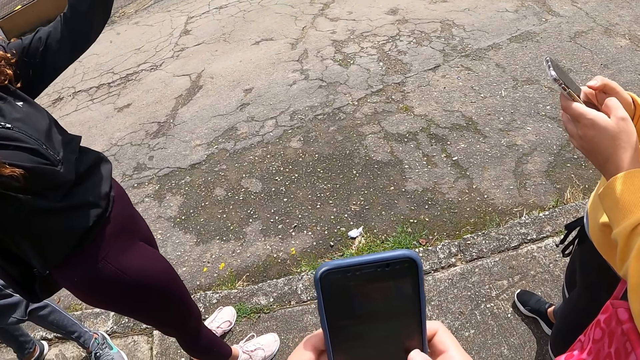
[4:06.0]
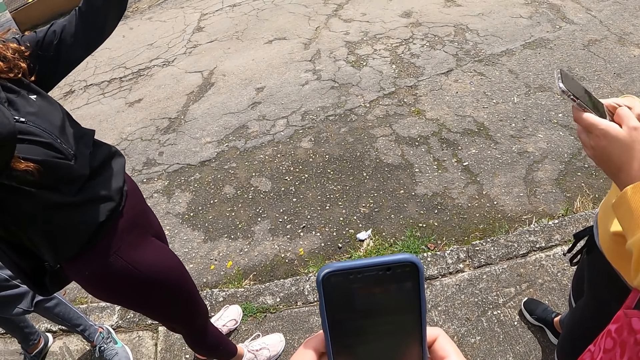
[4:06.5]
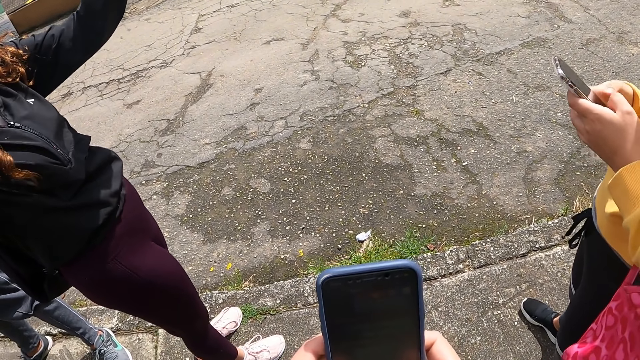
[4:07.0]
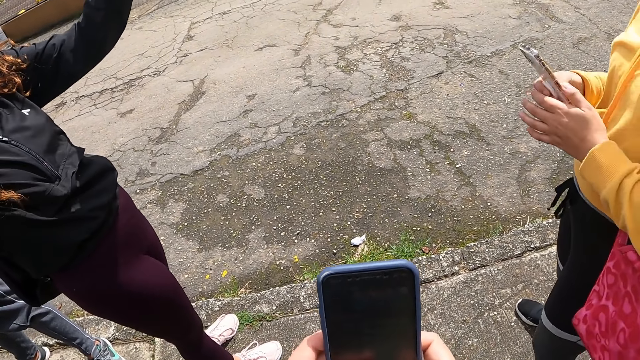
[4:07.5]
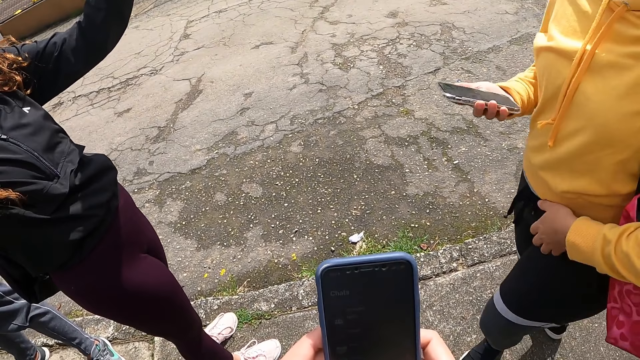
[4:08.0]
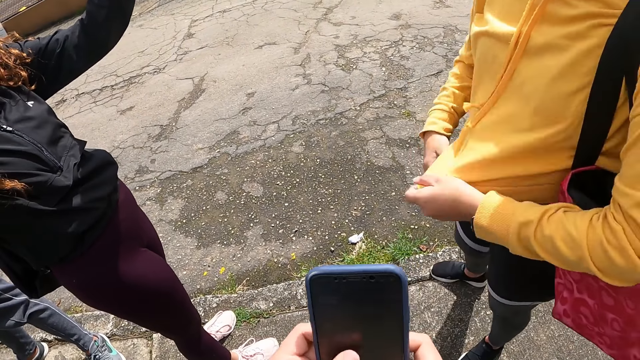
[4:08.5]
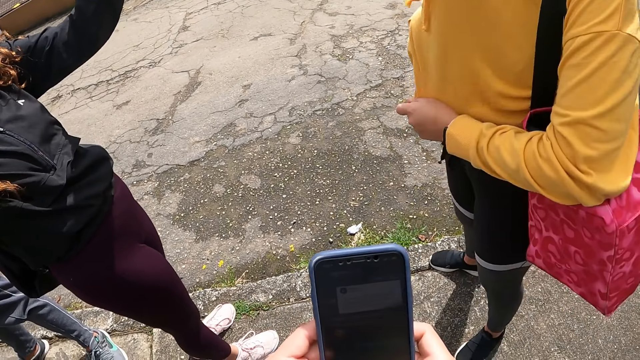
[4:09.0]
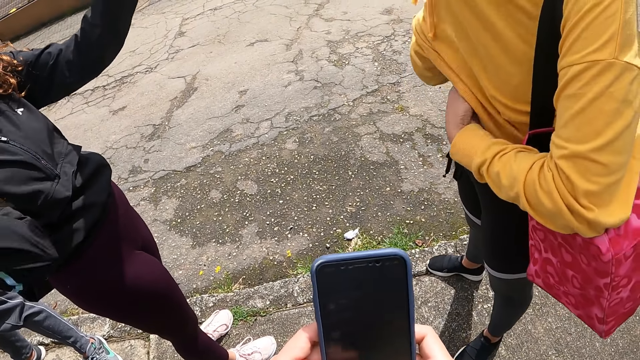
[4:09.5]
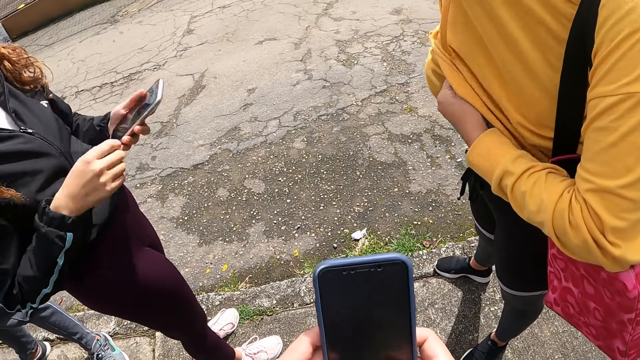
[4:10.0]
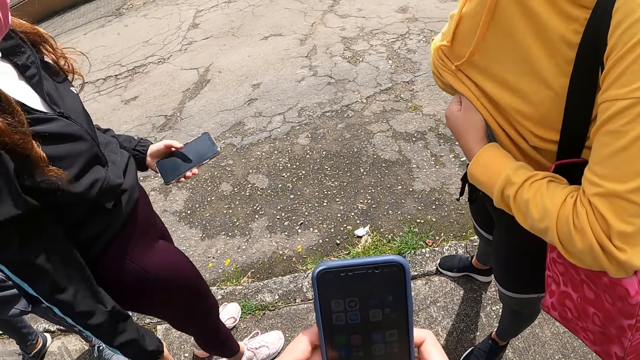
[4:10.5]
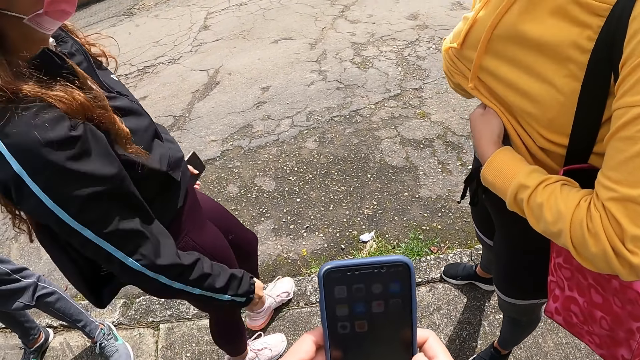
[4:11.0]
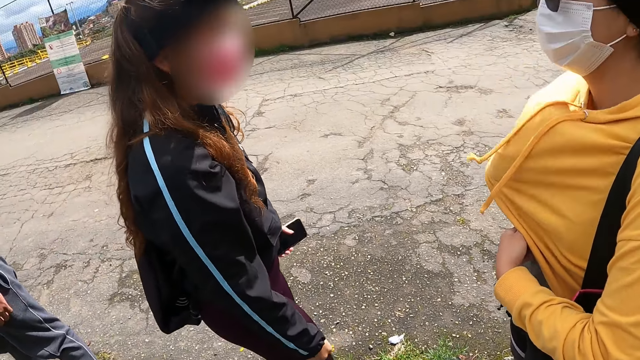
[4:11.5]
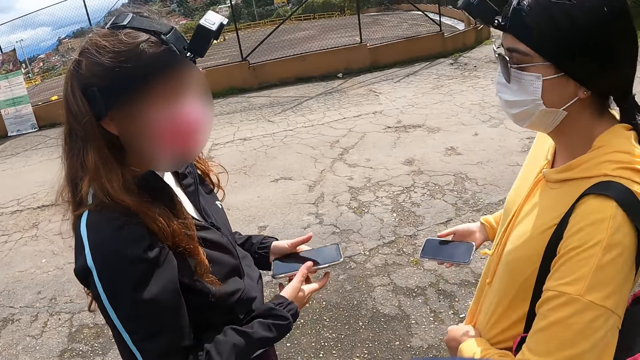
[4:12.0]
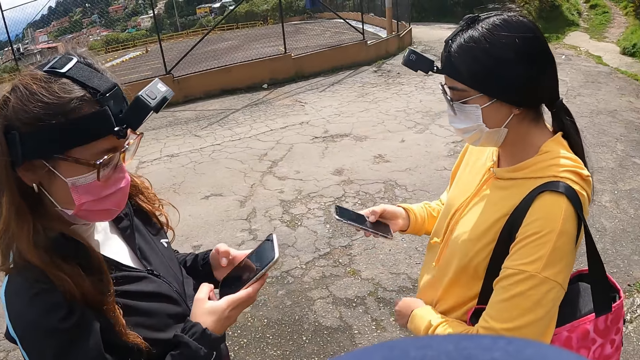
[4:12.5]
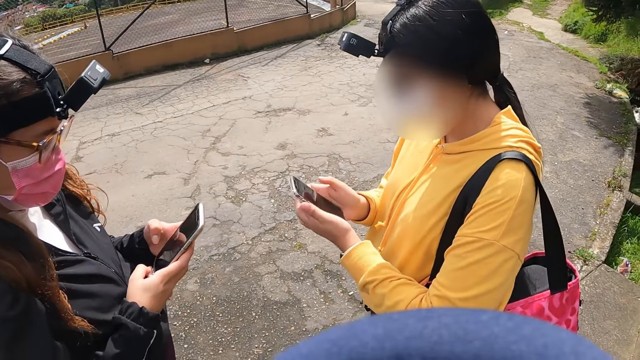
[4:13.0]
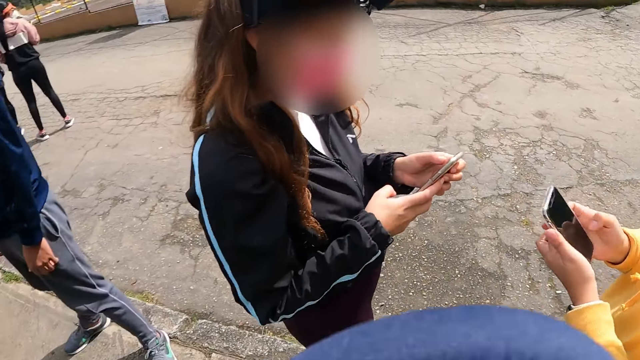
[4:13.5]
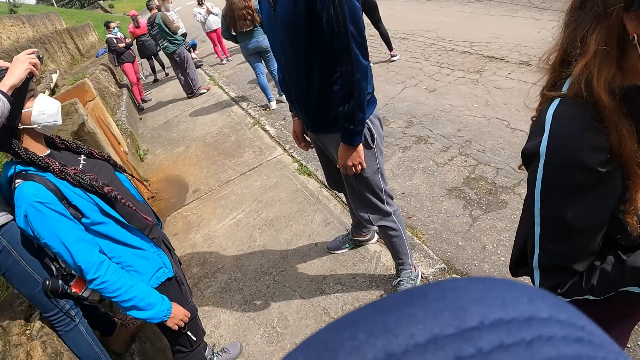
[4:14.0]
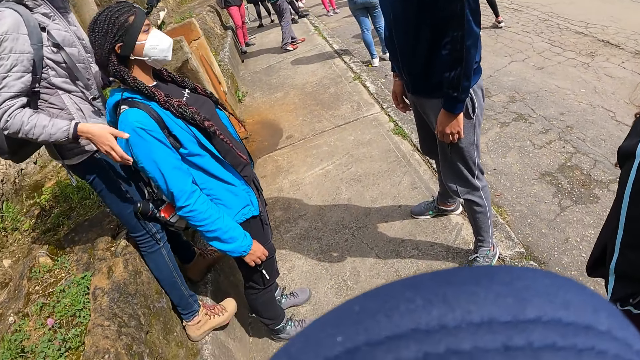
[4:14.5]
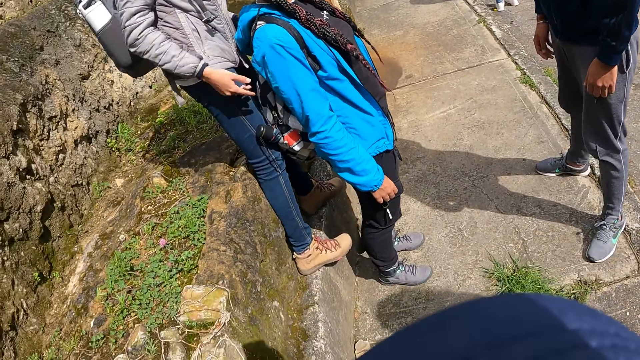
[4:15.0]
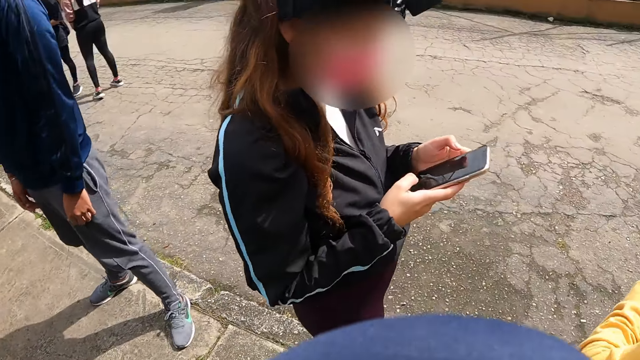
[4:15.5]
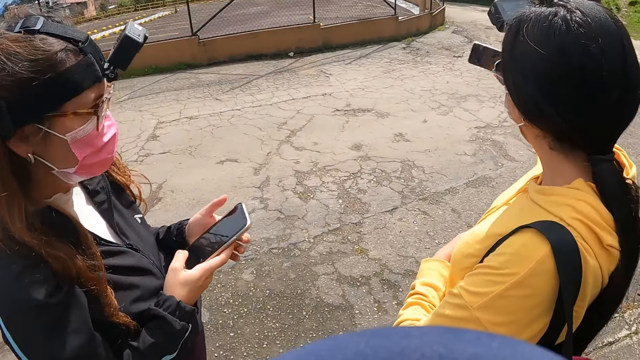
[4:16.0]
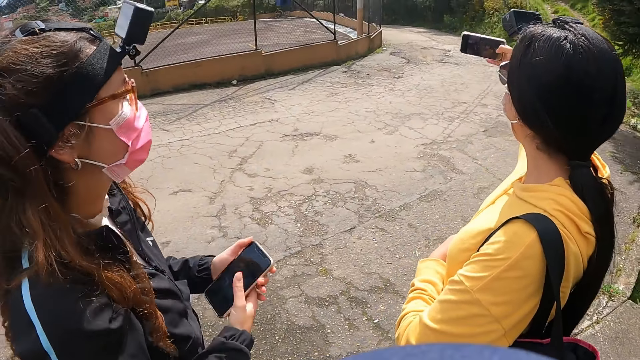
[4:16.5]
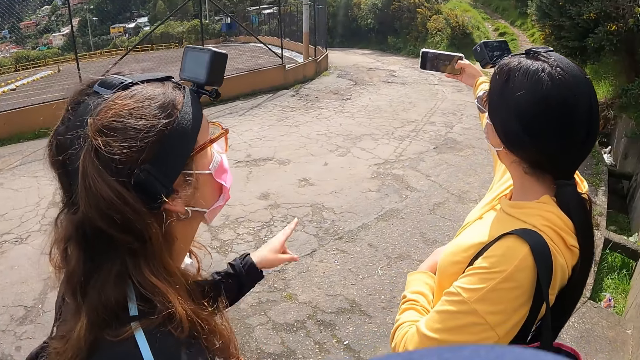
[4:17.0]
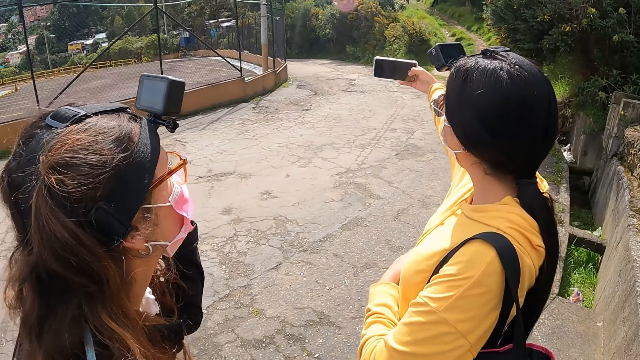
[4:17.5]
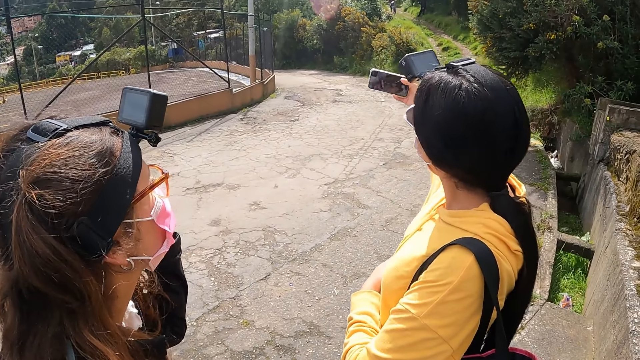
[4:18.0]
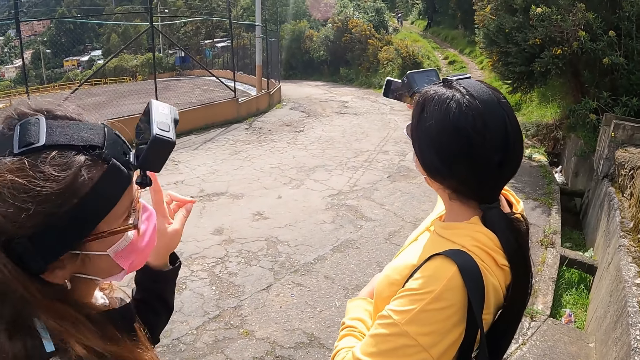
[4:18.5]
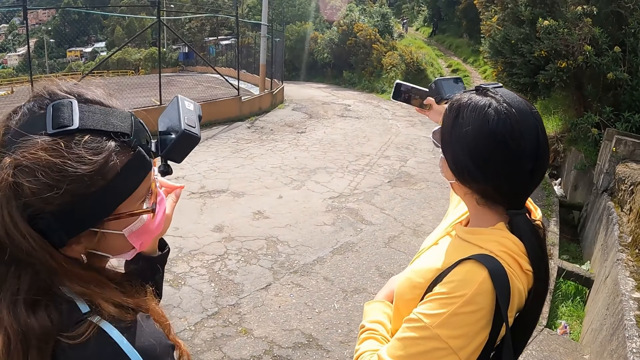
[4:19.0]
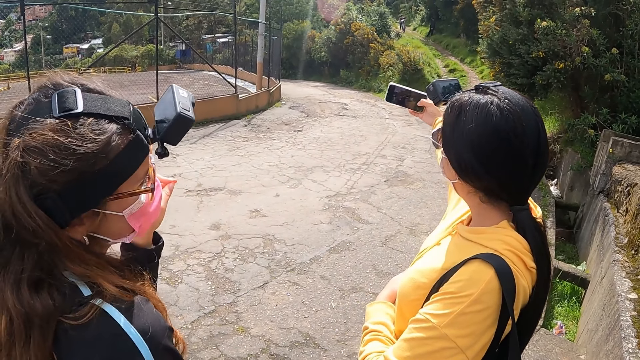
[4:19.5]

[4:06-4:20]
A woman takes her left hand off the phone in her hands. She pulls the hem of her jacket with her left hand. She puts the phone in her right hand in the jacket. She brings the phone in her right hand out of the jacket. Another woman holds the phone in her left hand with both hands. The first woman looks at the phone. The other woman operates the phone in her hands with her right hand. The first woman holds the phone in her right hand with both hands. A third woman takes her hands off the camera on the head of another woman. The camera wearer looks around. The first woman takes a photograph with the phone in her right hand.

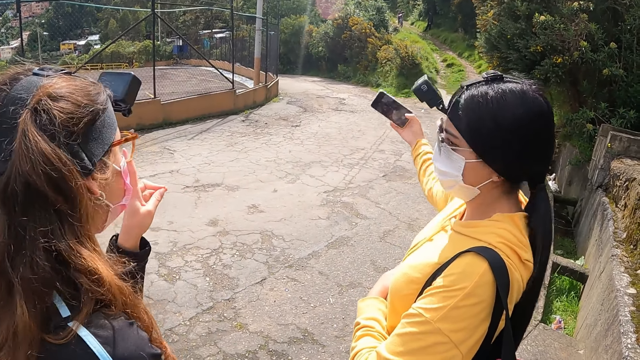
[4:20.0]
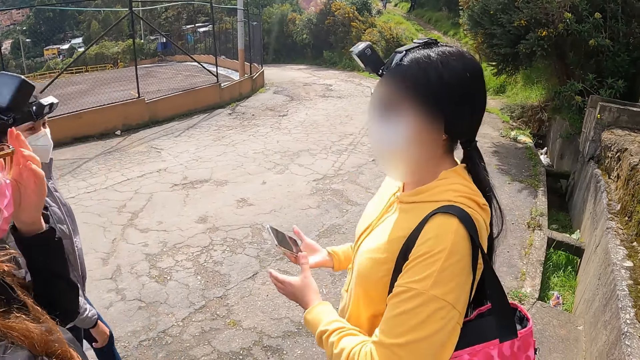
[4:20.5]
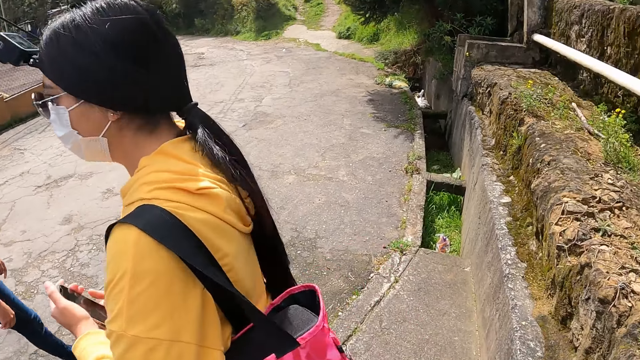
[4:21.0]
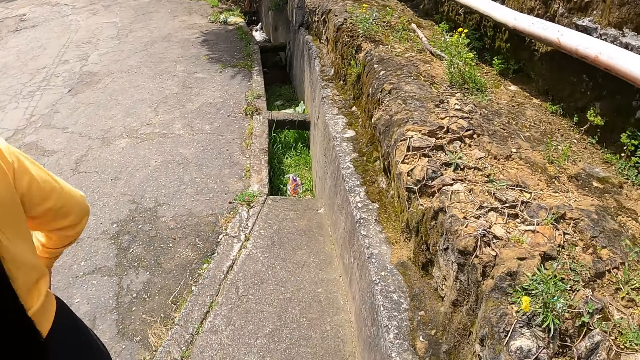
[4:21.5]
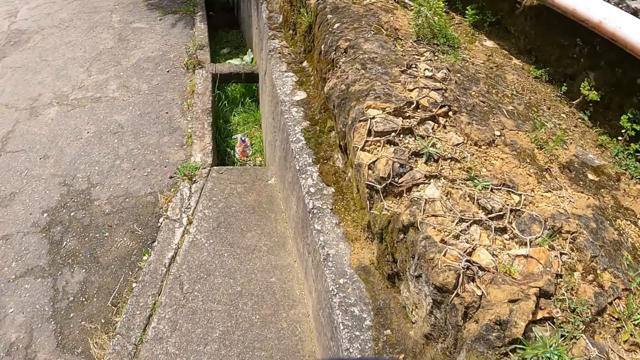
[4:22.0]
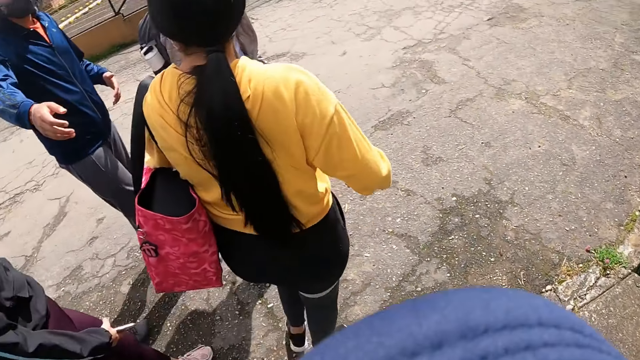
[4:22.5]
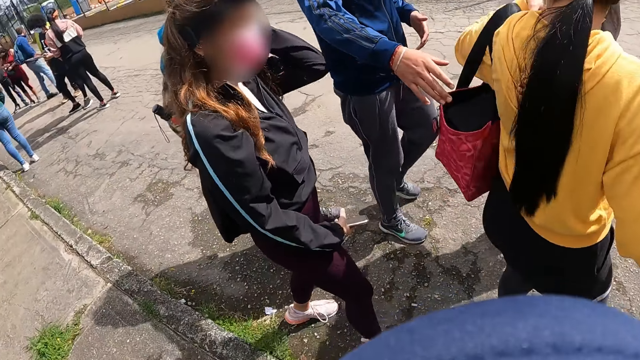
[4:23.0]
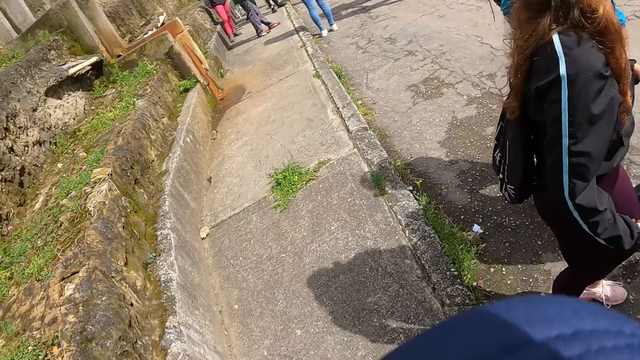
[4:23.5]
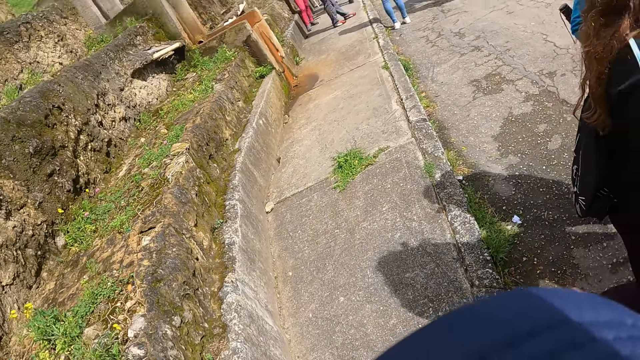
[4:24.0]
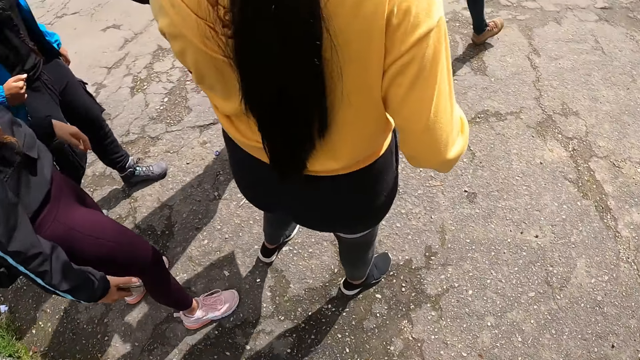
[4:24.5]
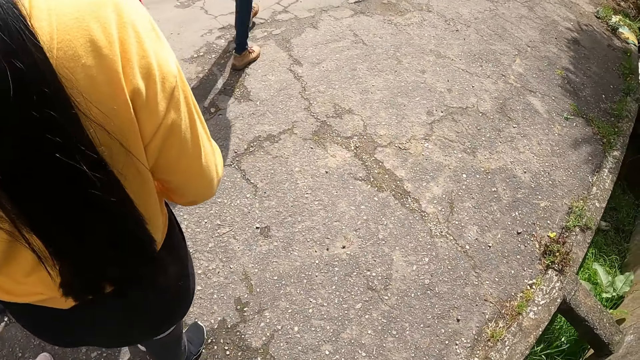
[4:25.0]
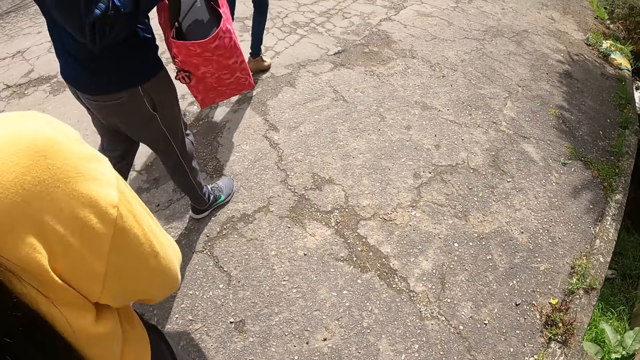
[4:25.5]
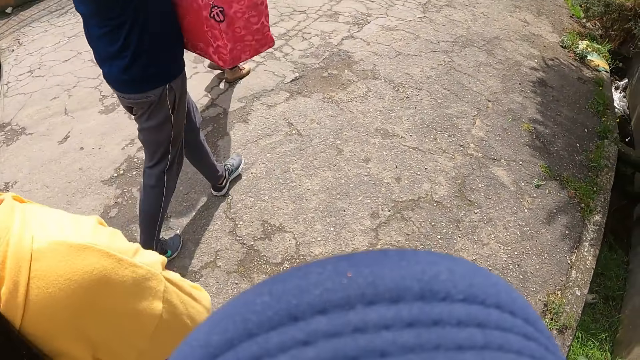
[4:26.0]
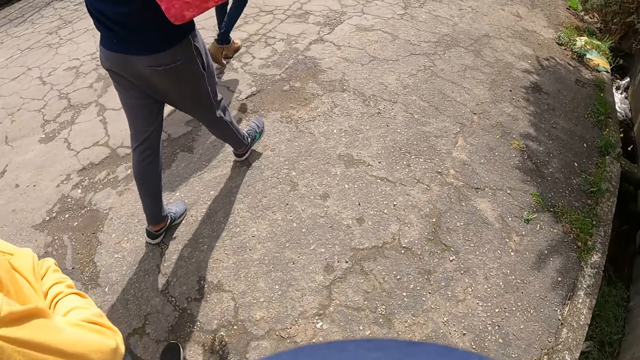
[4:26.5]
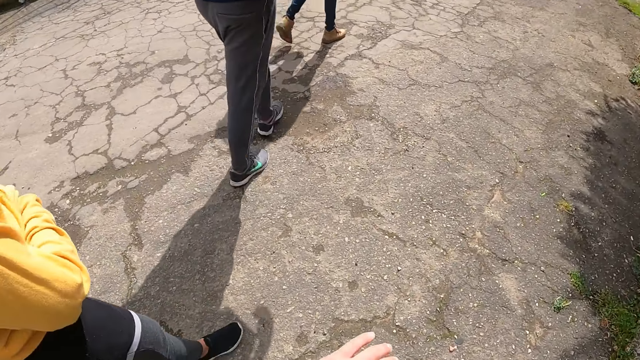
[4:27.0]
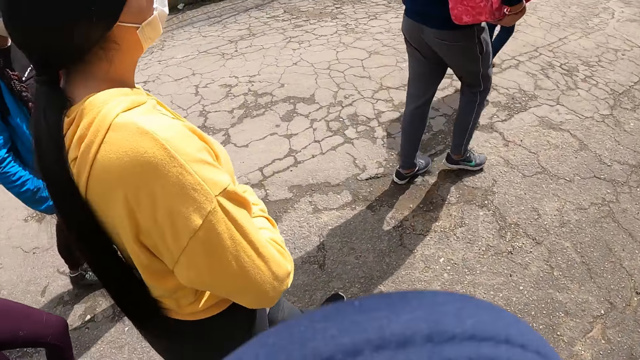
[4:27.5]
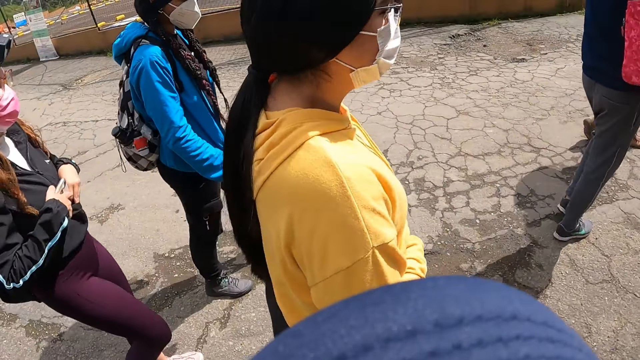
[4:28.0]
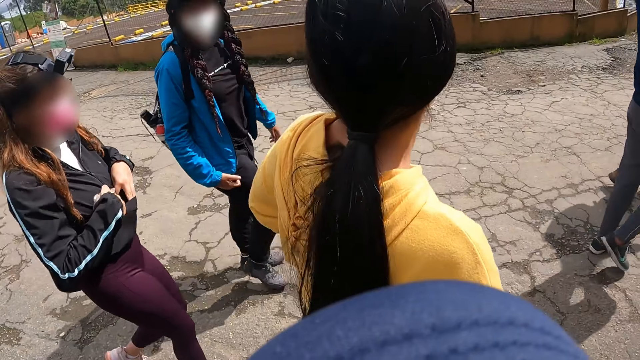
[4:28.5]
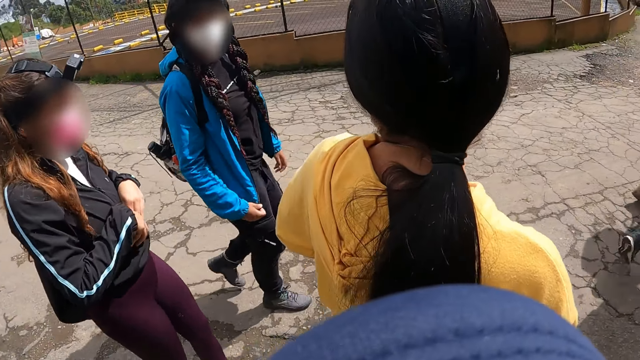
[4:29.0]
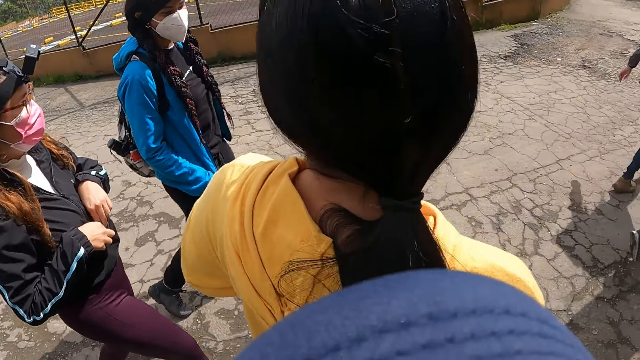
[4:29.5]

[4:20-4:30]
A woman walks towards a forest. Another woman holds the phone in her right hand with both hands. A man walks towards the forest. A third woman walks towards the forest. A fourth woman walks towards the forest. The camera wearer walks towards the forest. The second woman walks towards the forest. The man stretches his right hand towards the second woman. The camera wearer looks around. The man carries the red bag with his right hand. A woman walks on the road.
